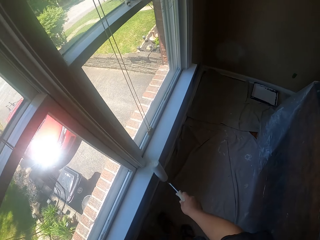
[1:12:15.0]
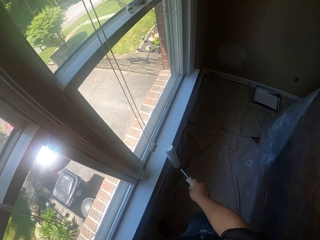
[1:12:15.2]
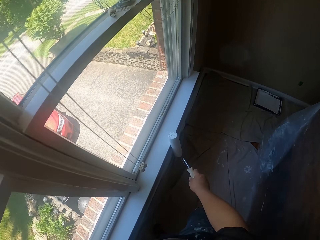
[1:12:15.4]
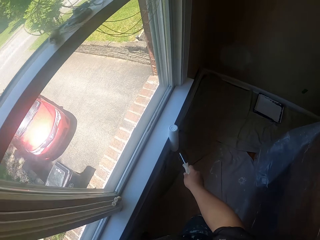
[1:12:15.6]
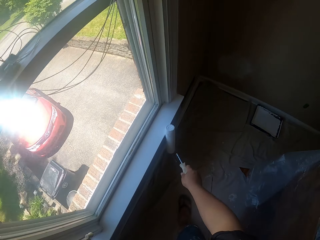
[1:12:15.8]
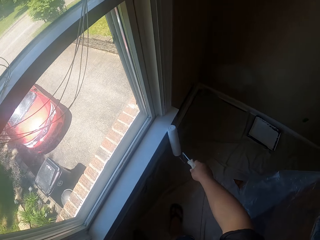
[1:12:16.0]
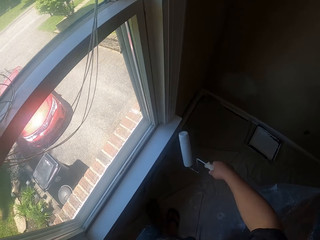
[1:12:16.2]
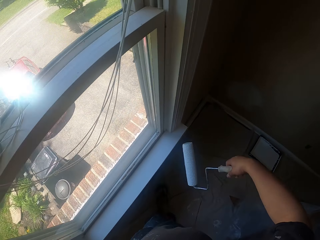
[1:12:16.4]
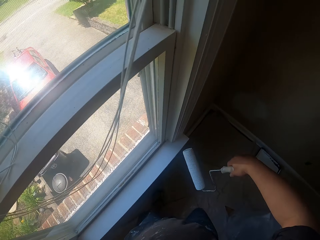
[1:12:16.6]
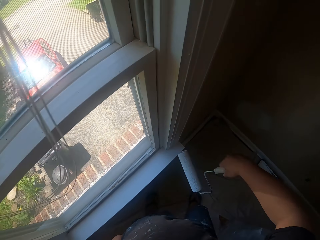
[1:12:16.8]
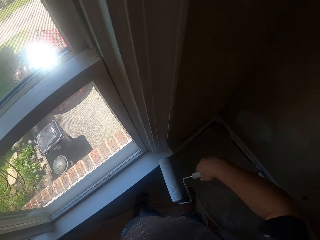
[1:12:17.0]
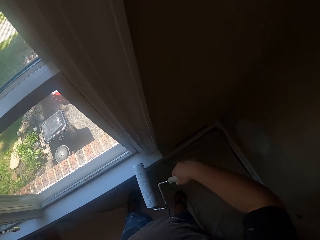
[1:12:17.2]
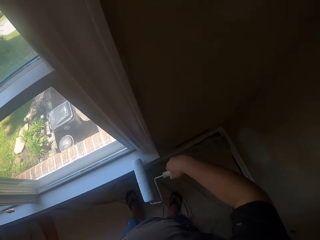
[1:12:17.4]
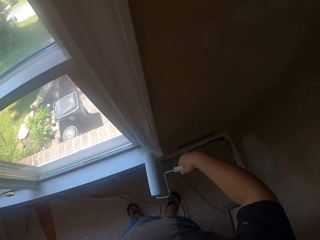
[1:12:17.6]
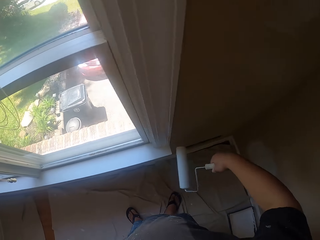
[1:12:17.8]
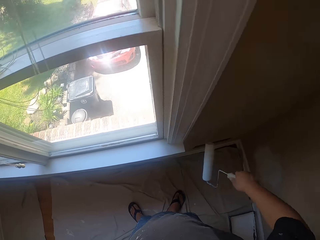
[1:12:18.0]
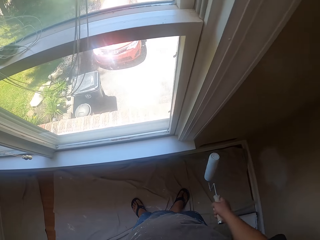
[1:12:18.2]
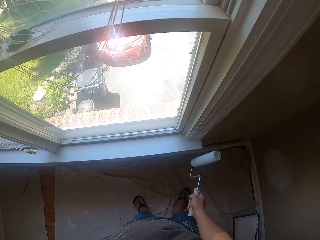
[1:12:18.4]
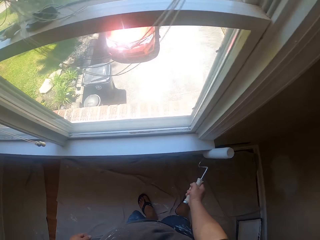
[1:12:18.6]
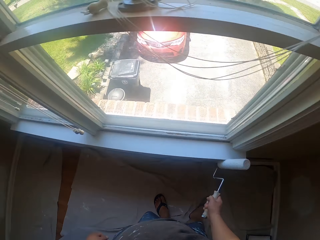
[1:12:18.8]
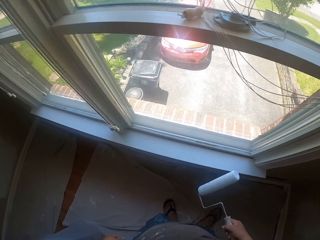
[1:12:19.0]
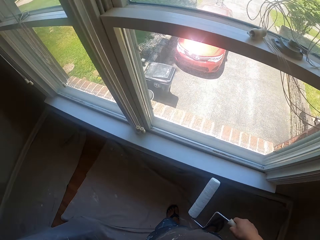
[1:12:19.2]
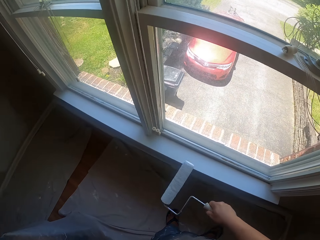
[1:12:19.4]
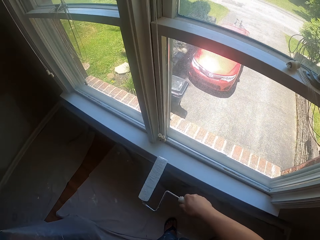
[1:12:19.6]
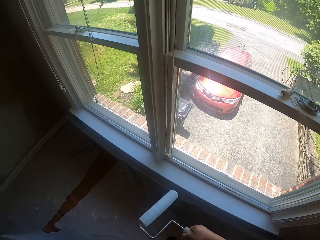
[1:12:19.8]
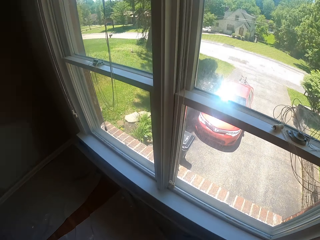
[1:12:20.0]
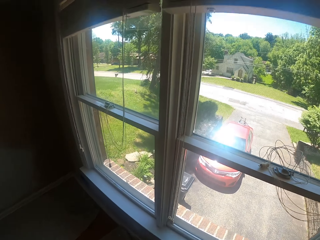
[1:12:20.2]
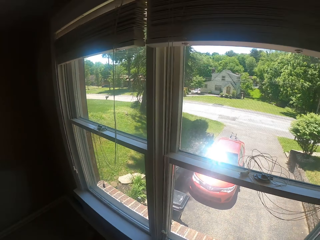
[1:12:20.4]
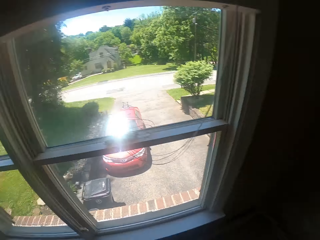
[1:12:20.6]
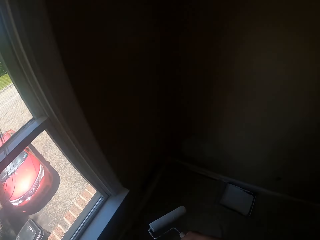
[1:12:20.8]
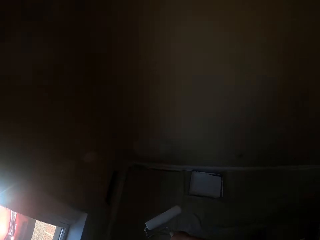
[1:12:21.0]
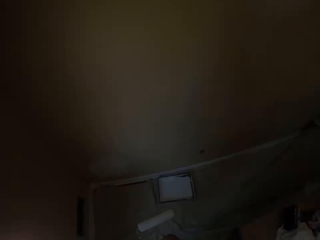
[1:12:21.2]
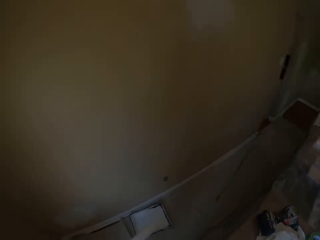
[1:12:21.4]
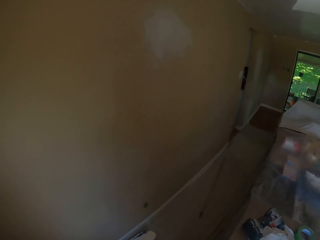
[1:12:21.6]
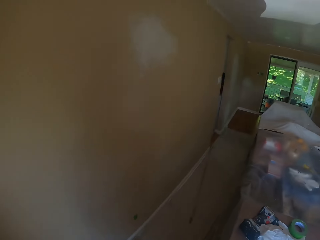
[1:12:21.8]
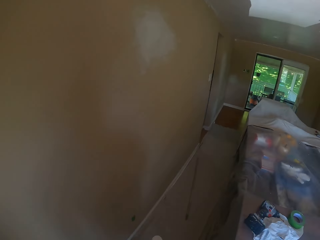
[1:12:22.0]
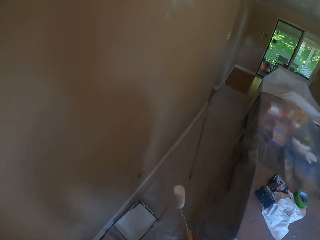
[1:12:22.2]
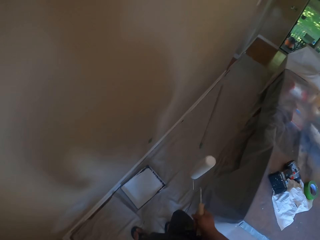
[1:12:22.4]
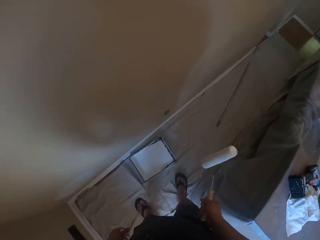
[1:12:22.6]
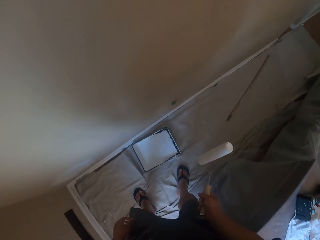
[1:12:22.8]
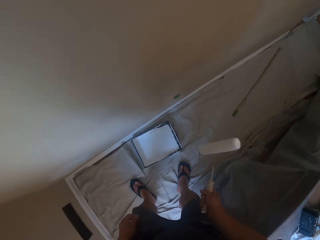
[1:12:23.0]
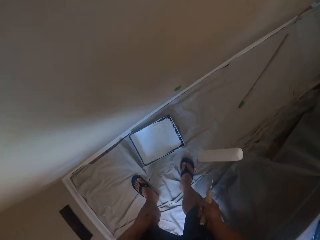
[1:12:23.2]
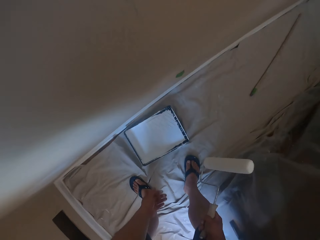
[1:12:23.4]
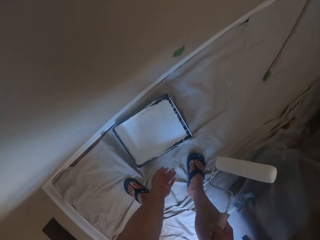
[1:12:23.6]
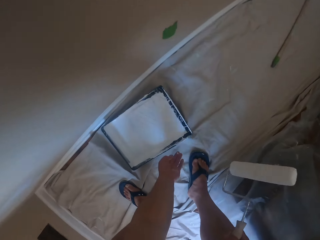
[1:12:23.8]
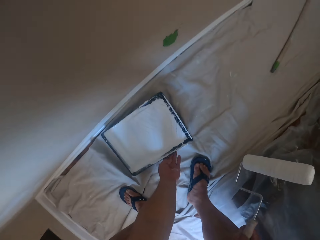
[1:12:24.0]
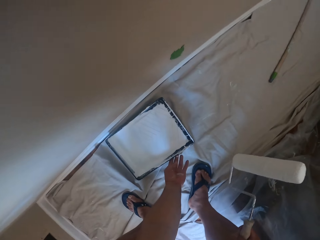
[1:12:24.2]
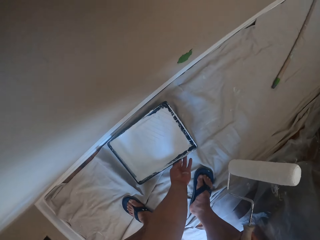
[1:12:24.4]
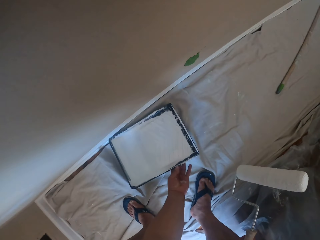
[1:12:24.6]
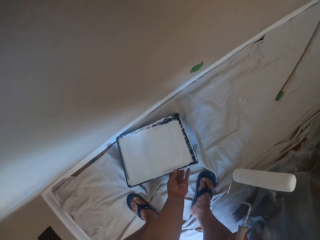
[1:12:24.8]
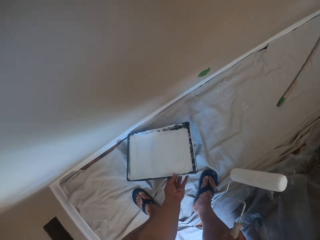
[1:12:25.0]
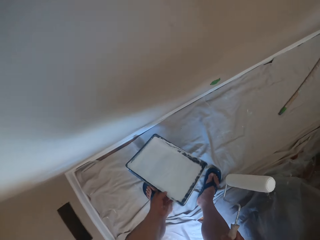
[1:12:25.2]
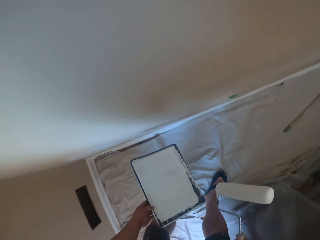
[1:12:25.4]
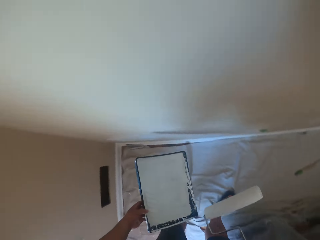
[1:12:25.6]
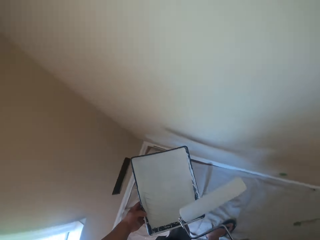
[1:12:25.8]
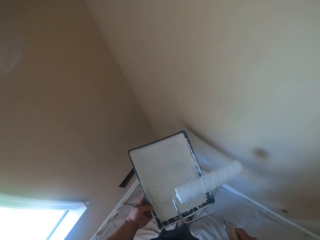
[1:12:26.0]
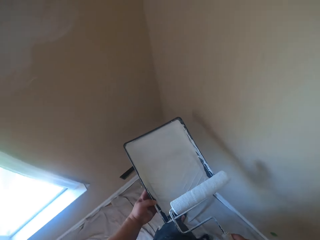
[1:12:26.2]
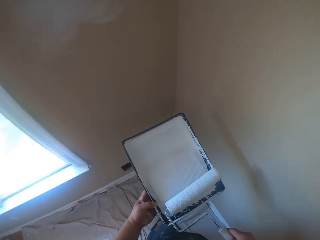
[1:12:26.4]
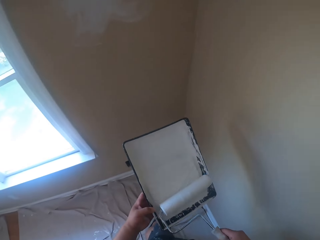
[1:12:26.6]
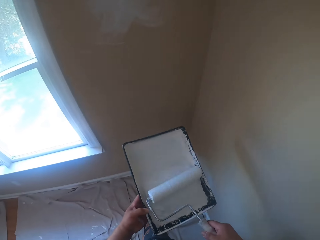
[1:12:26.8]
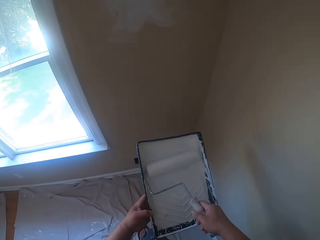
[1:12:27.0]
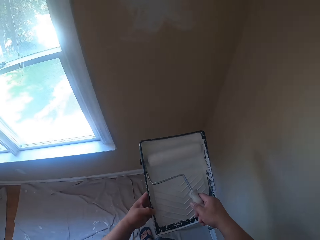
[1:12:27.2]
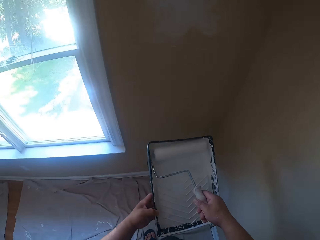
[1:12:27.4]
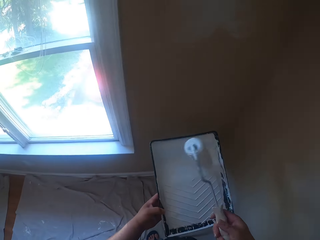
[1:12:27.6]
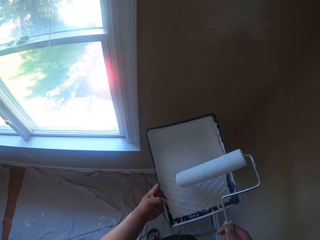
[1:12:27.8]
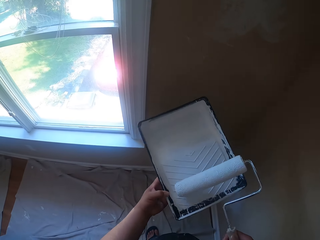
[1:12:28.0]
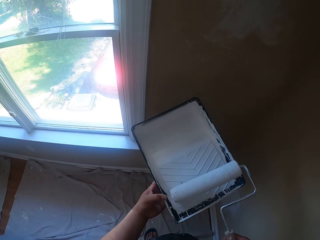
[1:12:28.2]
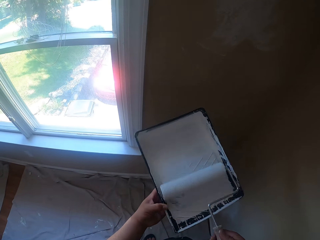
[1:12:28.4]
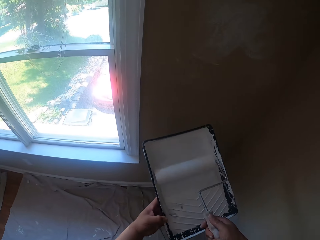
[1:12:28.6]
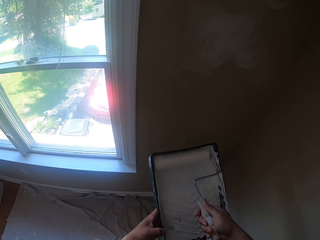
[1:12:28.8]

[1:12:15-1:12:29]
The camera wearer moves towards a paint tray on the floor with the paint roller in his right hand. He looks around. He lifts up the paint tray from the floor with his left hand. He collects paint. He rolls the paint roller in white paint inside the paint tray.

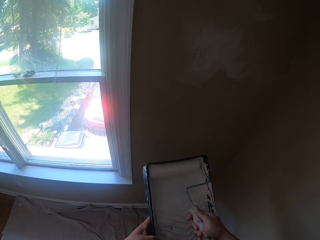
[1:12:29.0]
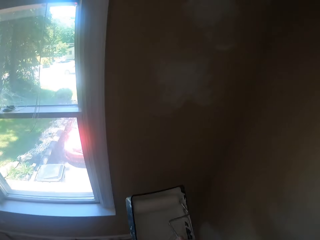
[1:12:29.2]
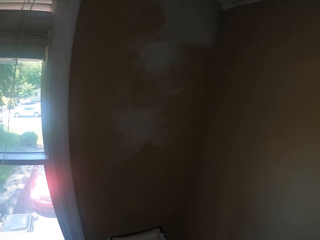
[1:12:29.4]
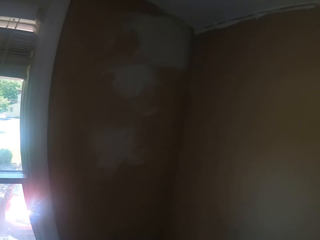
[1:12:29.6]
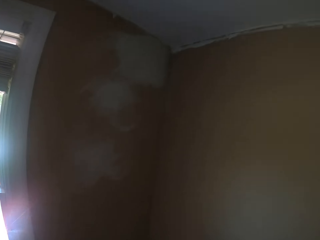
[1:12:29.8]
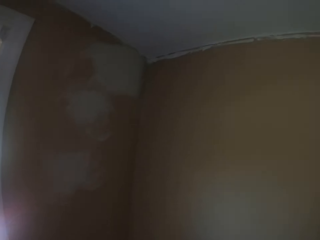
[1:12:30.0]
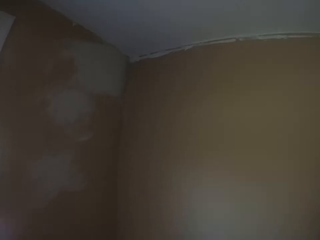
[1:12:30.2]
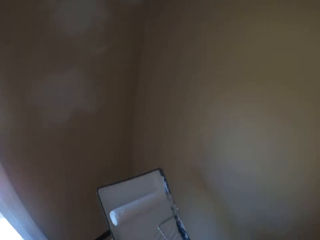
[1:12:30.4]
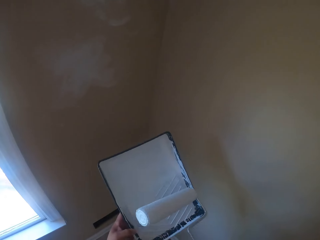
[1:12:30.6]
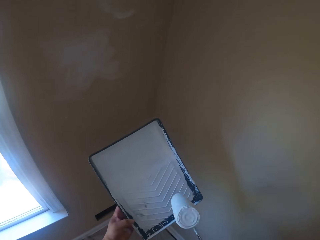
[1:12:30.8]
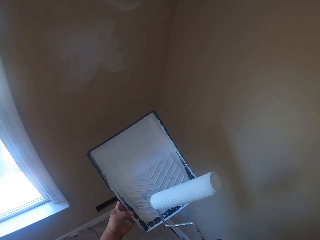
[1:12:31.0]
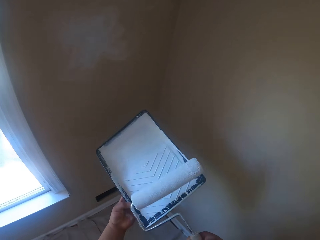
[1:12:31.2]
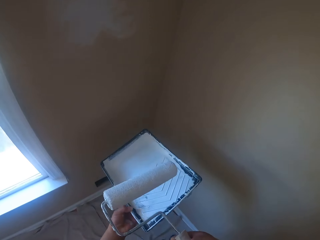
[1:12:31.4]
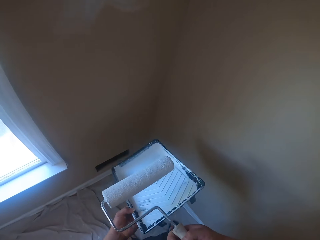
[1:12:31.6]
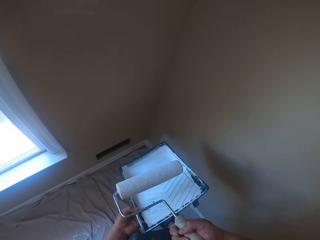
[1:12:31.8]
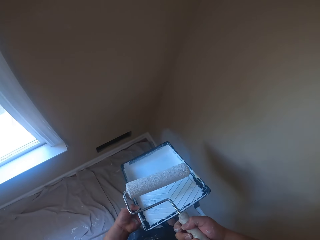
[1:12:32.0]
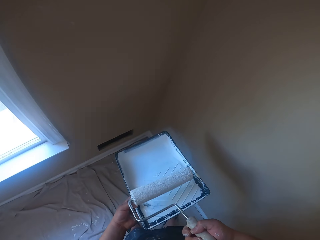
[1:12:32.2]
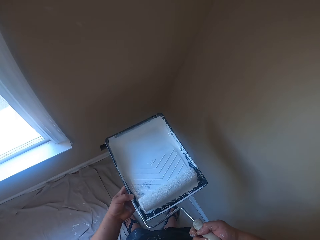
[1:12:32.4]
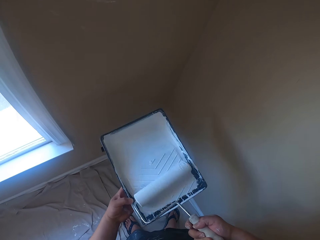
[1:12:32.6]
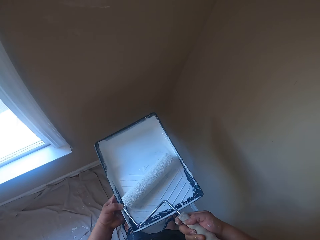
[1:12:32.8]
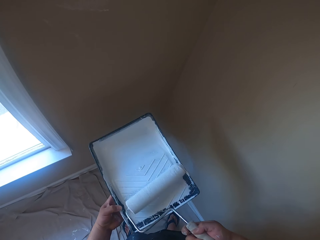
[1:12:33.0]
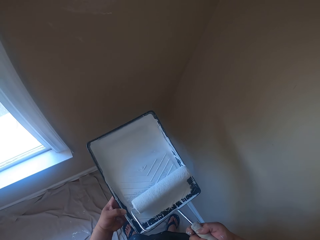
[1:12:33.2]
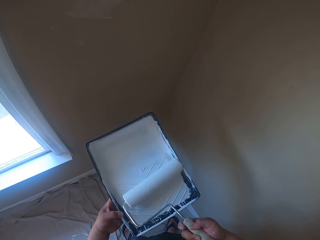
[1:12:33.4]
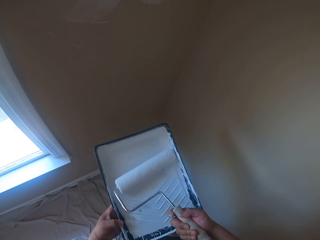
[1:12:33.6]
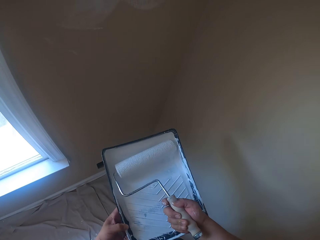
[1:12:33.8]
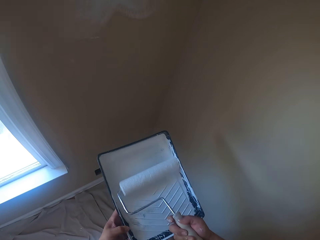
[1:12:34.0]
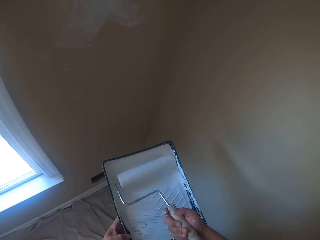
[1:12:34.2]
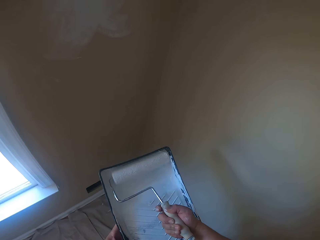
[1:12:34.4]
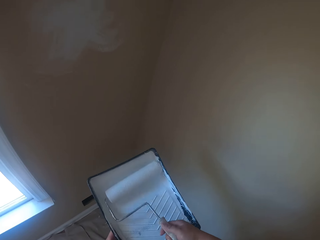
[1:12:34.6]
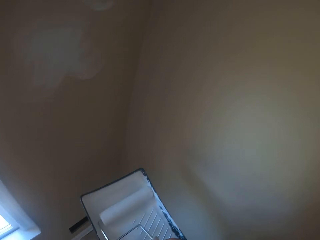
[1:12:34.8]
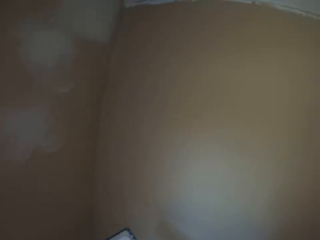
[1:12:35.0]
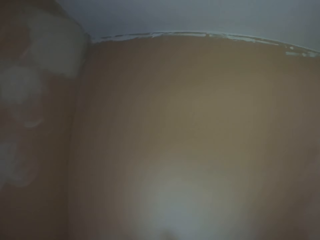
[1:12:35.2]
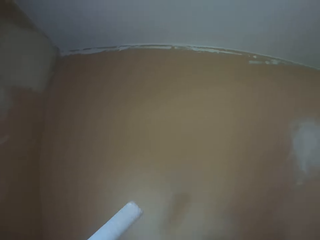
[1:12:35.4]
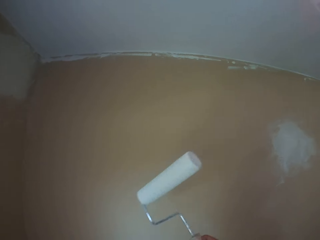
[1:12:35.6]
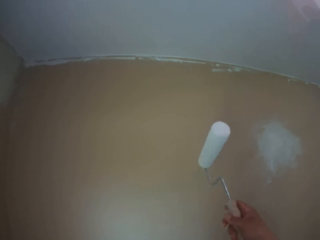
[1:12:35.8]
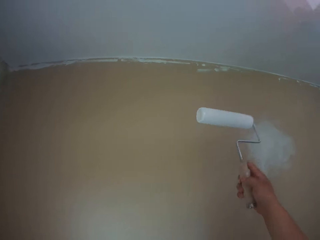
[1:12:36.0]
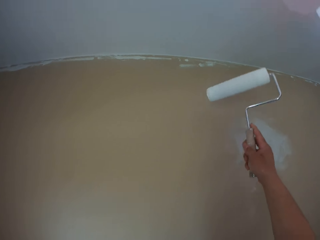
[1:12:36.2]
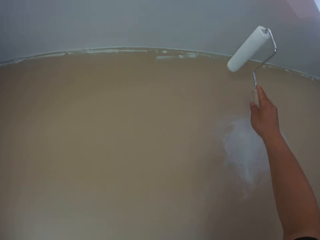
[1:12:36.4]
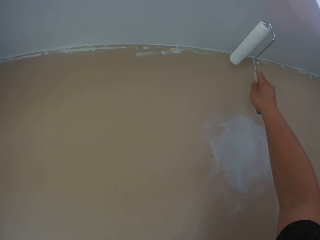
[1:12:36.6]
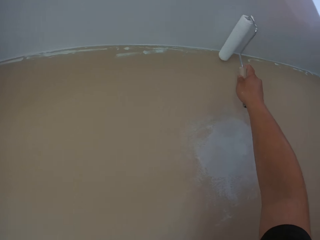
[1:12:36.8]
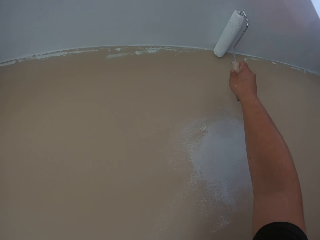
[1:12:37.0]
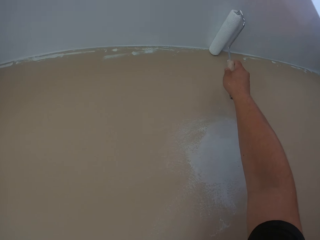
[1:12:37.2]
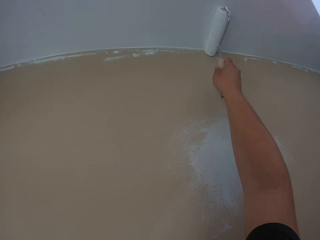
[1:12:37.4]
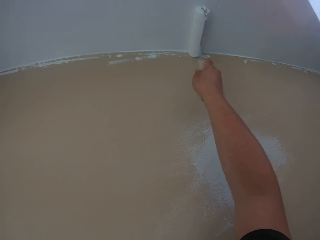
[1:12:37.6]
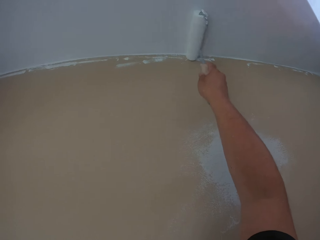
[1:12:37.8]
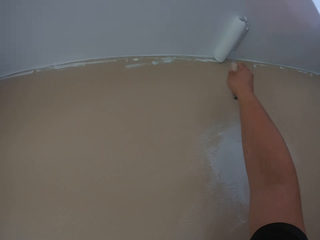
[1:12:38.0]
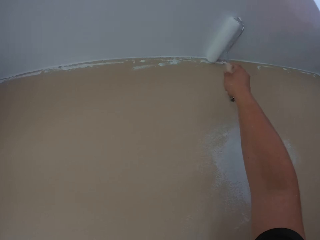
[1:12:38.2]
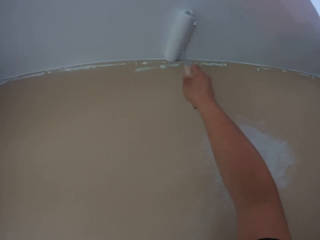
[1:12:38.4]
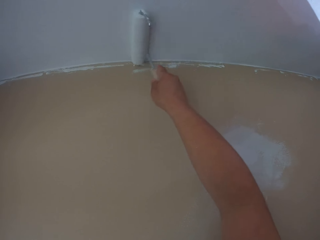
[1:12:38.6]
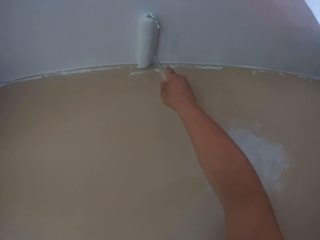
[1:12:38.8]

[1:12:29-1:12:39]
The camera wearer looks around. They lift up the paint roller from the paint tray. They roll the paint roller in white paint inside the paint tray. They lift up the paint roller to a ceiling in the apartment. They paint the ceiling white with the paint roller.
